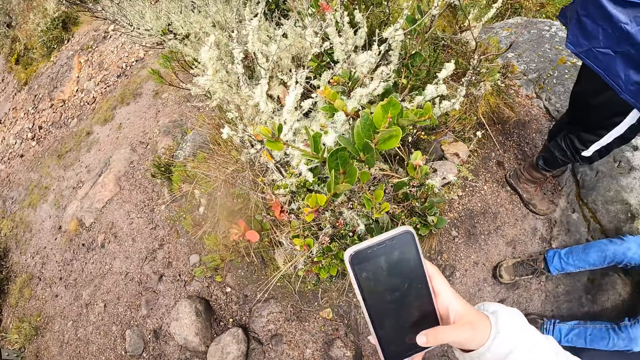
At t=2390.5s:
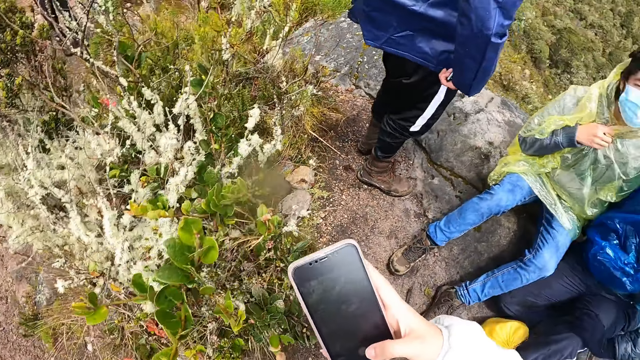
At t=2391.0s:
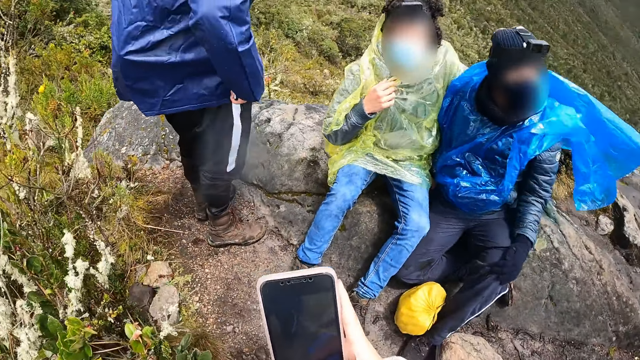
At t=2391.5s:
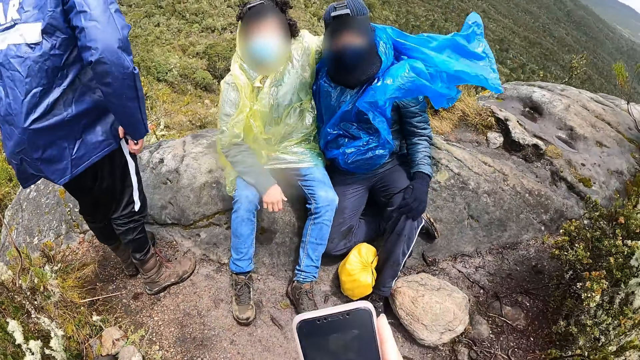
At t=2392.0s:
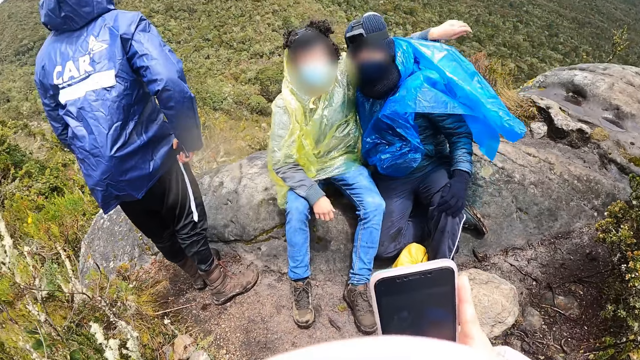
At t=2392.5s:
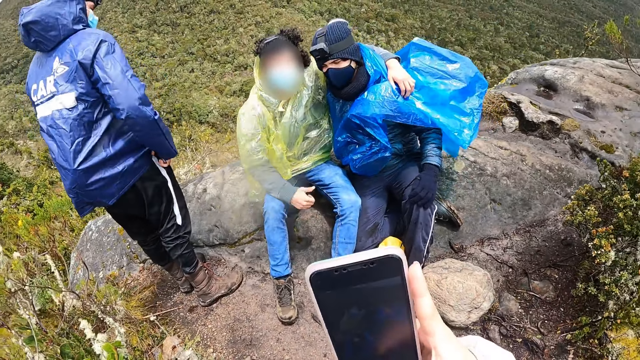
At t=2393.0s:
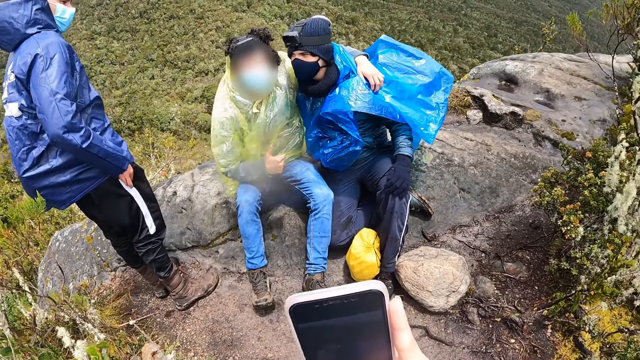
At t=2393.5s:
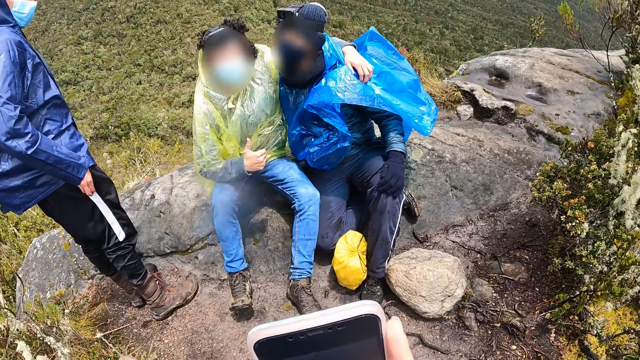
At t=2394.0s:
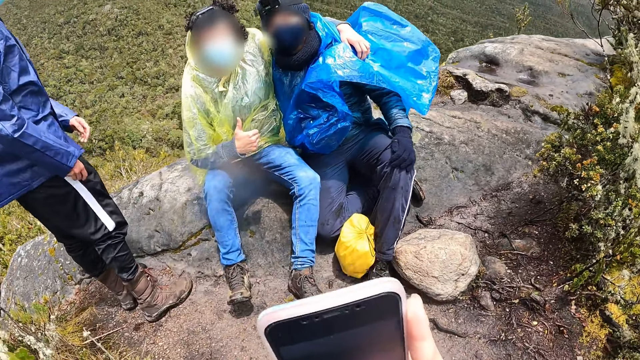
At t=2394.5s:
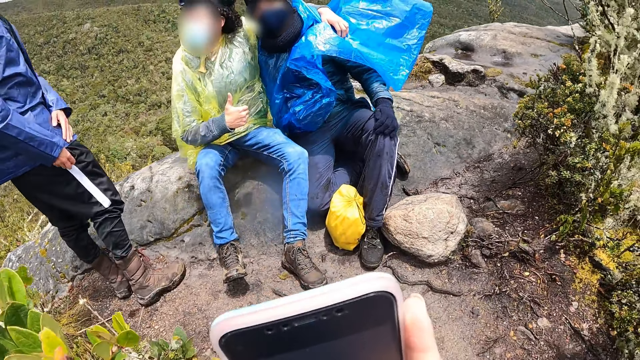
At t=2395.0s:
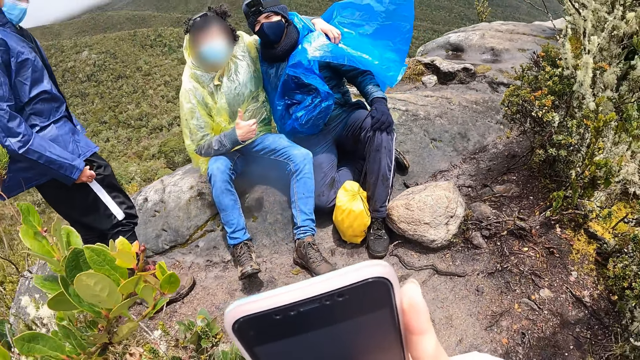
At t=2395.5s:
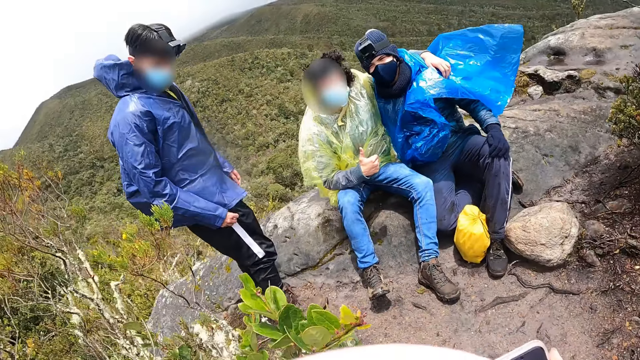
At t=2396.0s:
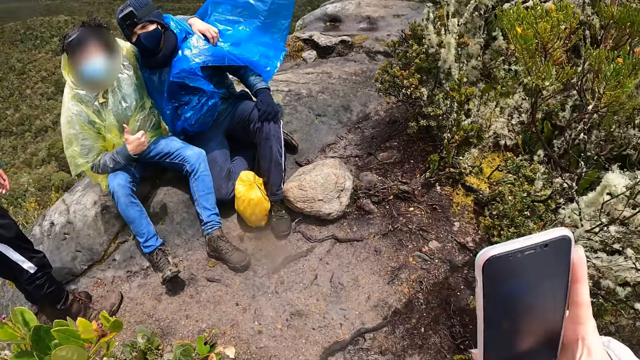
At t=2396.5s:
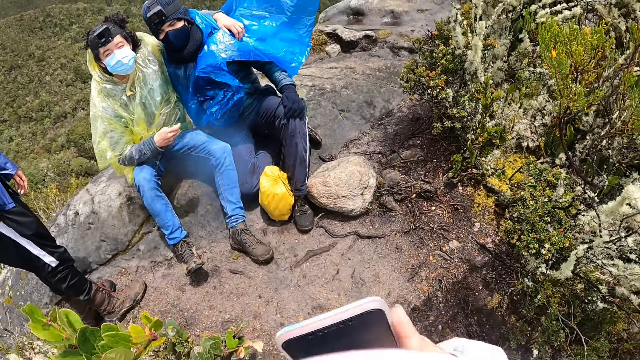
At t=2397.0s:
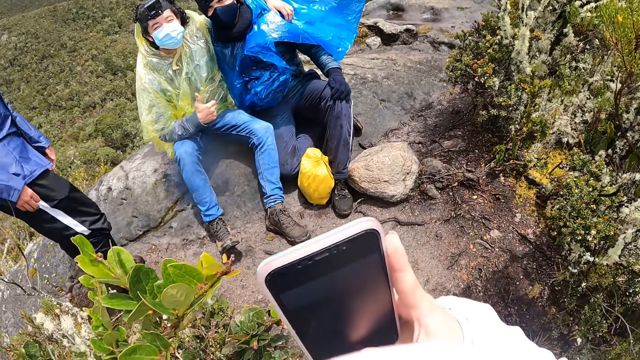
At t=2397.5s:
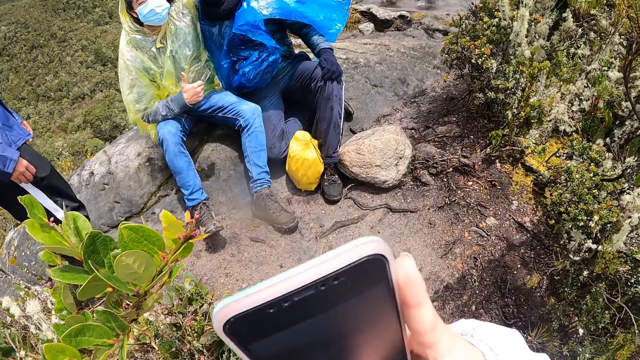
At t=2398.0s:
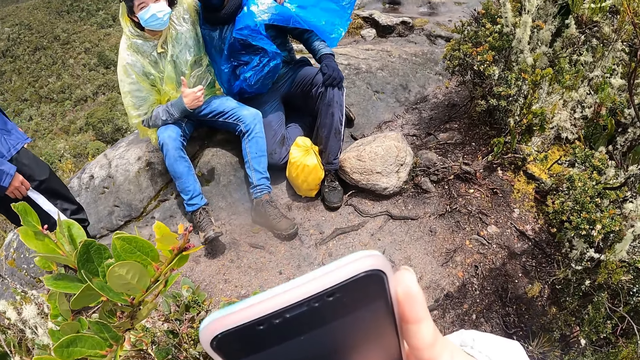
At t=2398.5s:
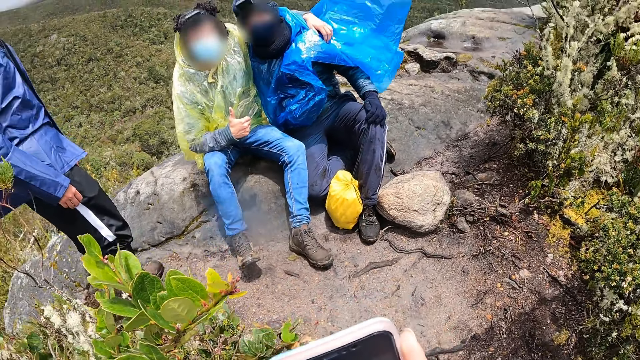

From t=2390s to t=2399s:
The camera wearer operates the phone with her right hand. She takes a picture of the woman and the man with the phone in her right hand.

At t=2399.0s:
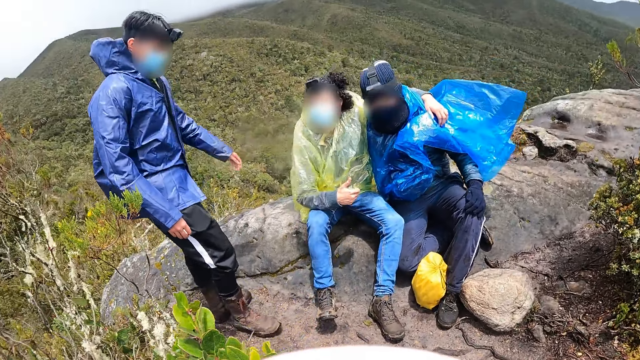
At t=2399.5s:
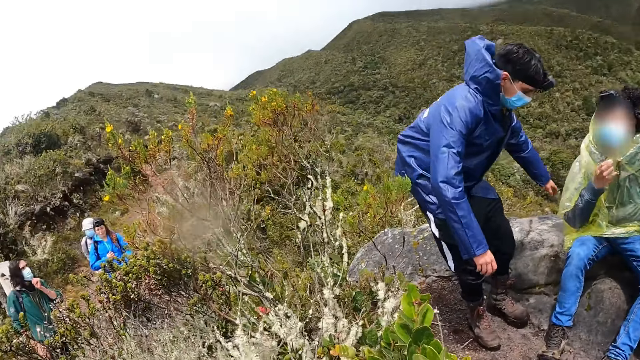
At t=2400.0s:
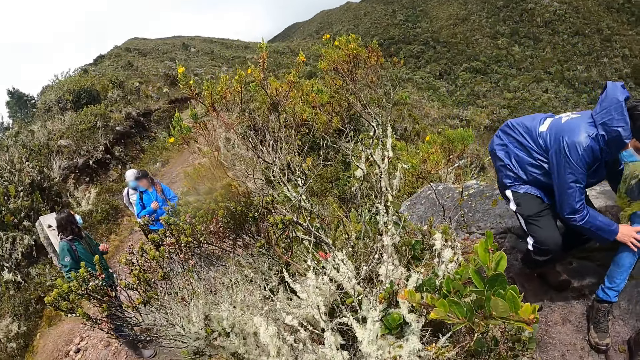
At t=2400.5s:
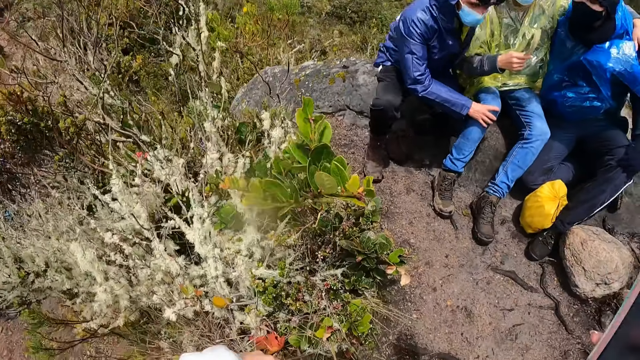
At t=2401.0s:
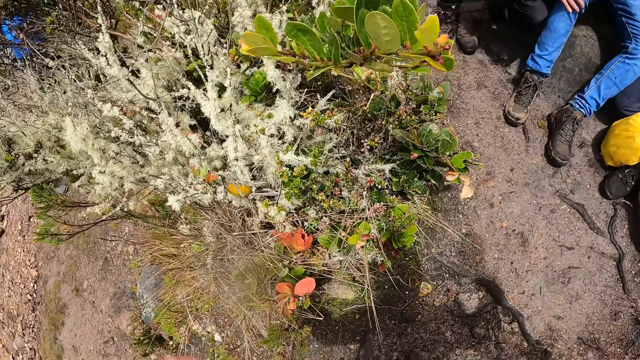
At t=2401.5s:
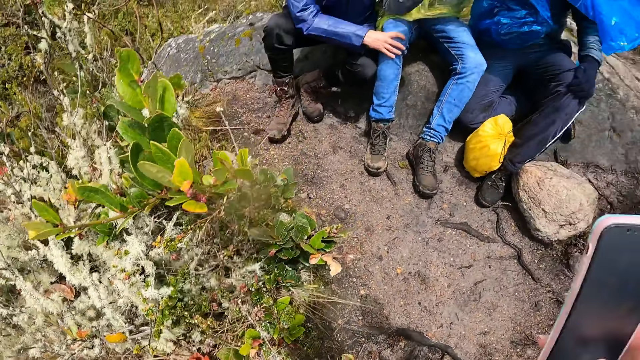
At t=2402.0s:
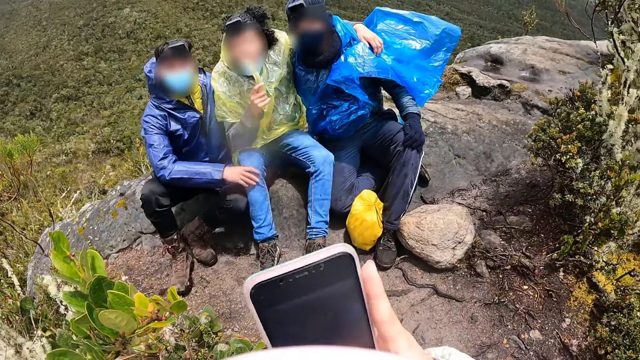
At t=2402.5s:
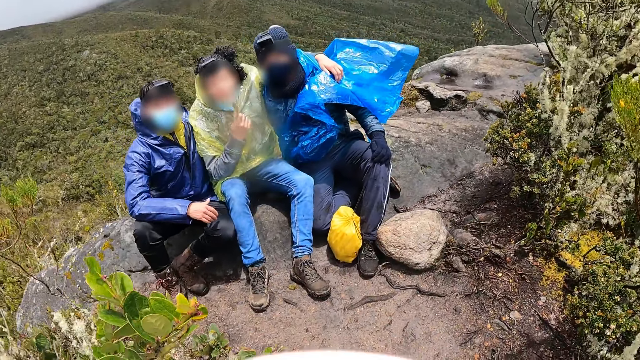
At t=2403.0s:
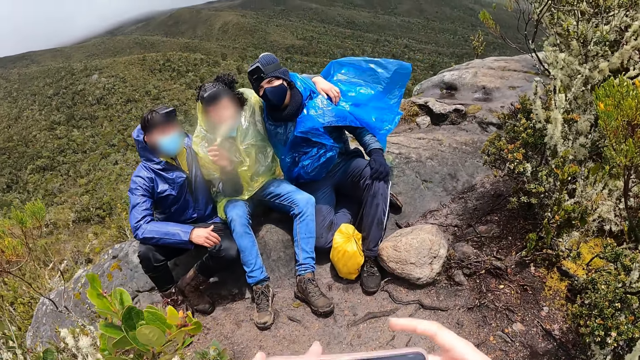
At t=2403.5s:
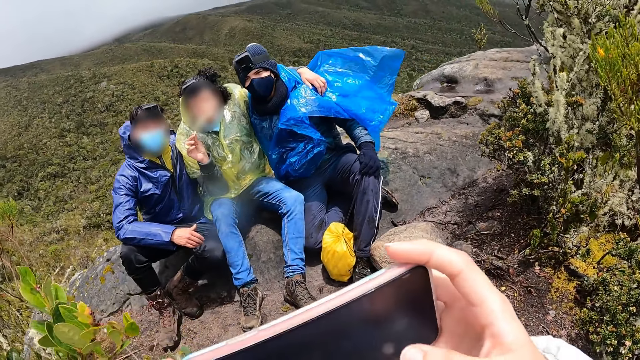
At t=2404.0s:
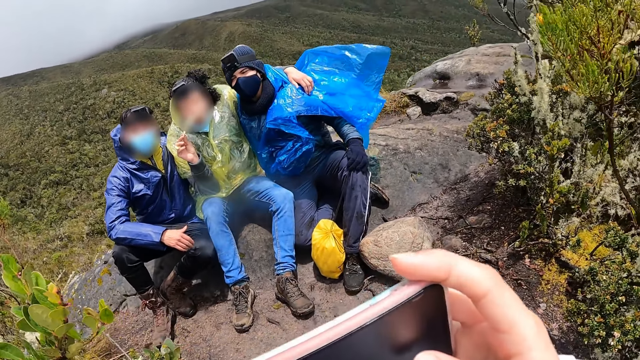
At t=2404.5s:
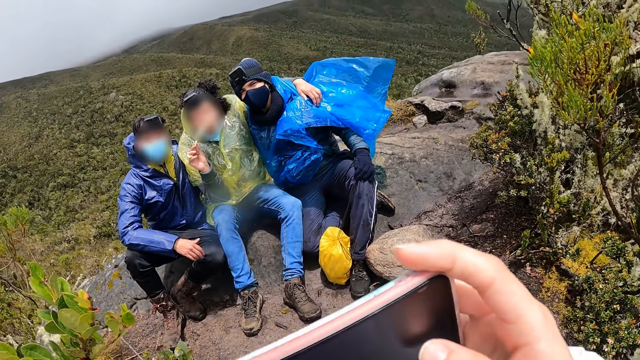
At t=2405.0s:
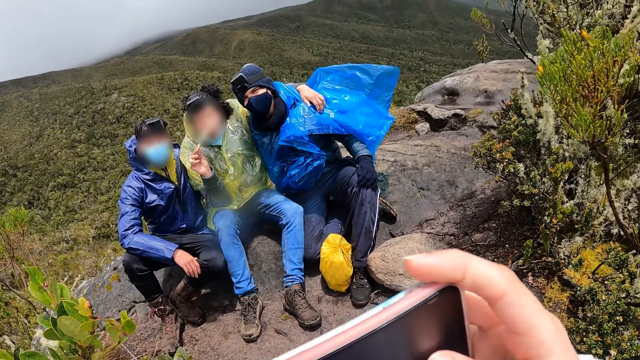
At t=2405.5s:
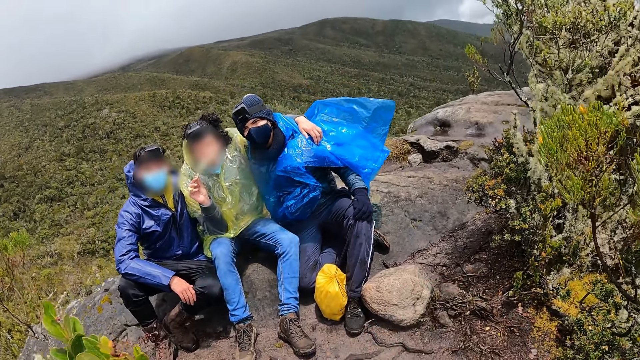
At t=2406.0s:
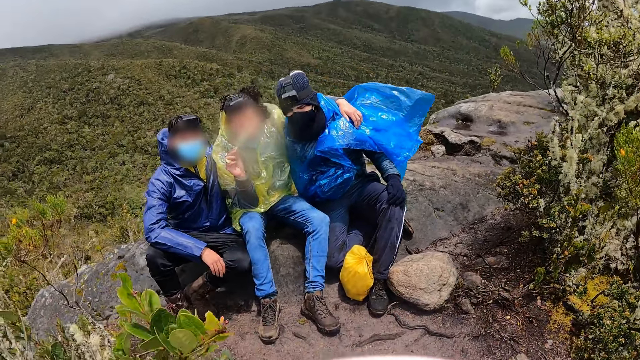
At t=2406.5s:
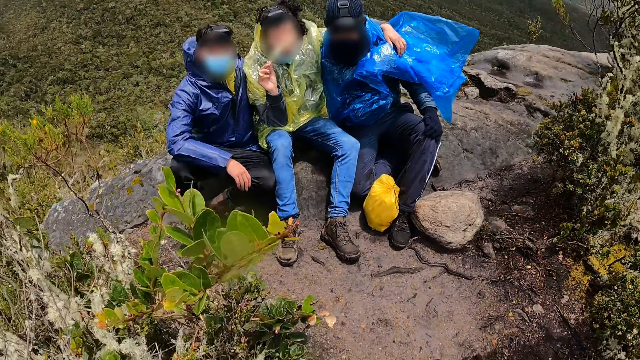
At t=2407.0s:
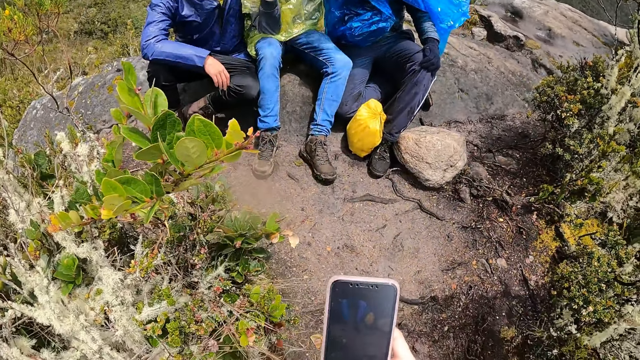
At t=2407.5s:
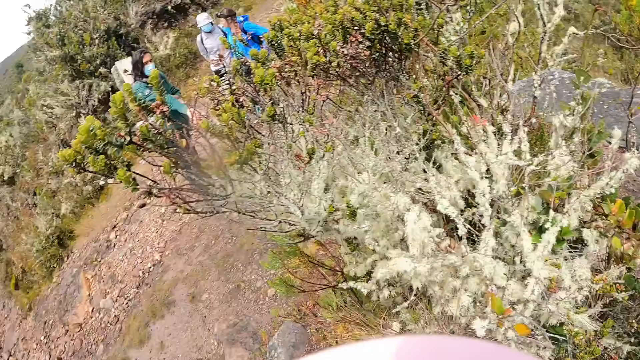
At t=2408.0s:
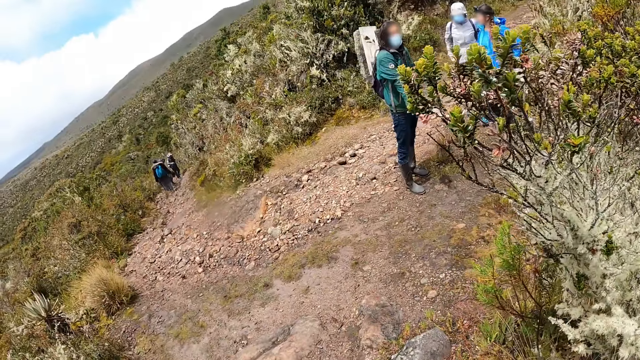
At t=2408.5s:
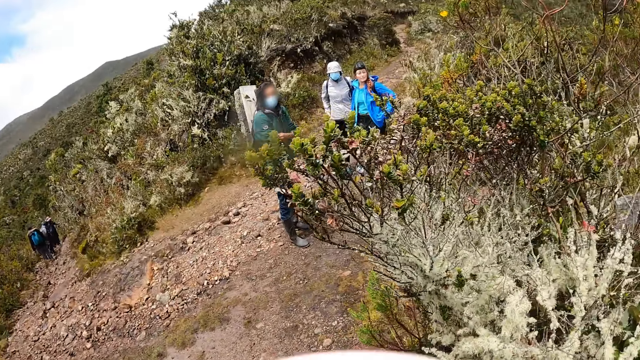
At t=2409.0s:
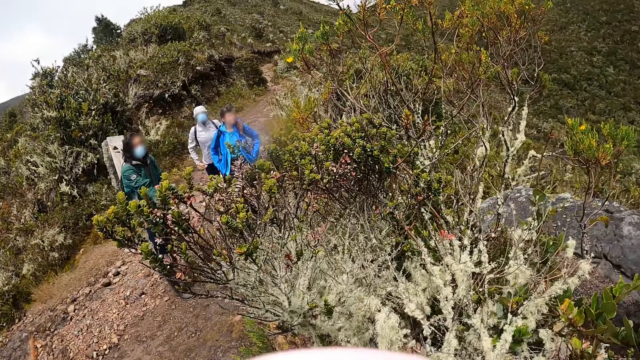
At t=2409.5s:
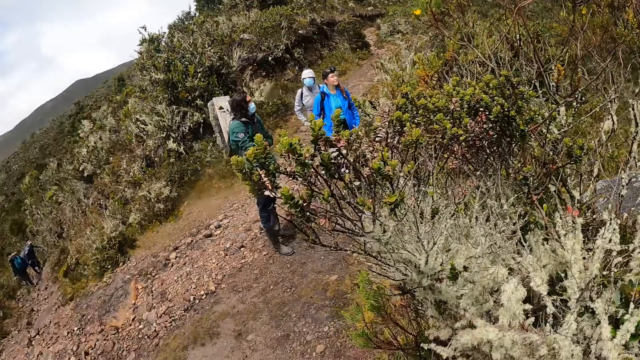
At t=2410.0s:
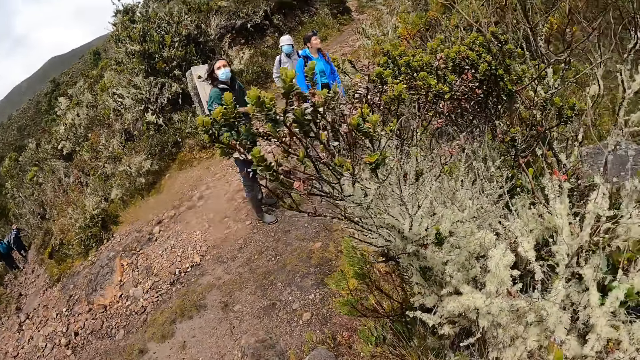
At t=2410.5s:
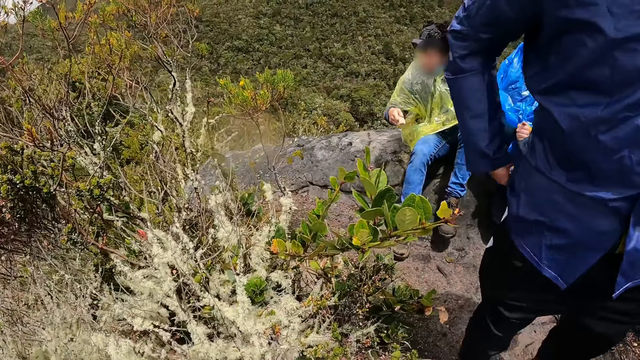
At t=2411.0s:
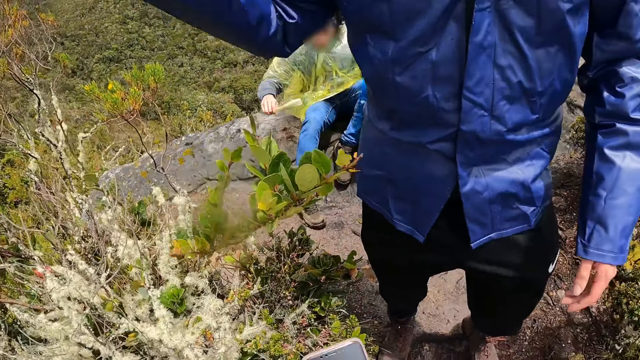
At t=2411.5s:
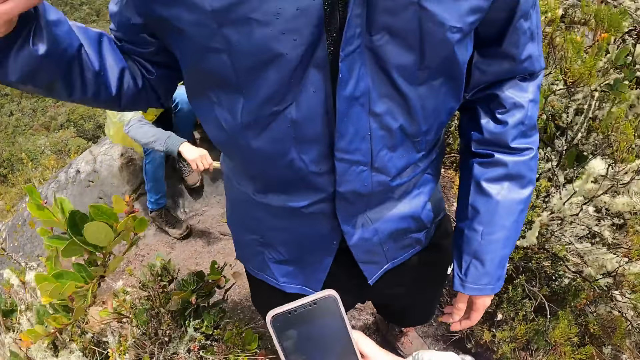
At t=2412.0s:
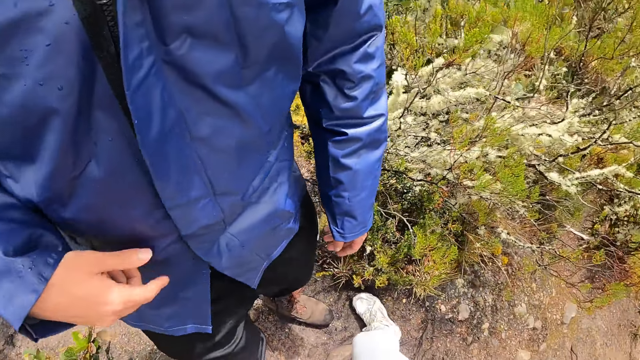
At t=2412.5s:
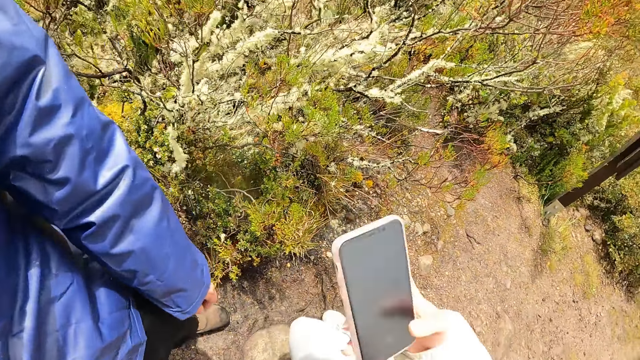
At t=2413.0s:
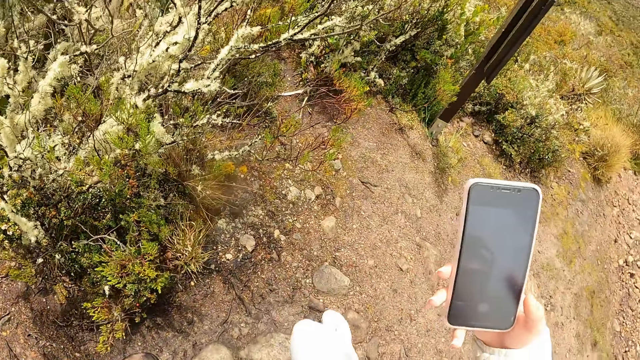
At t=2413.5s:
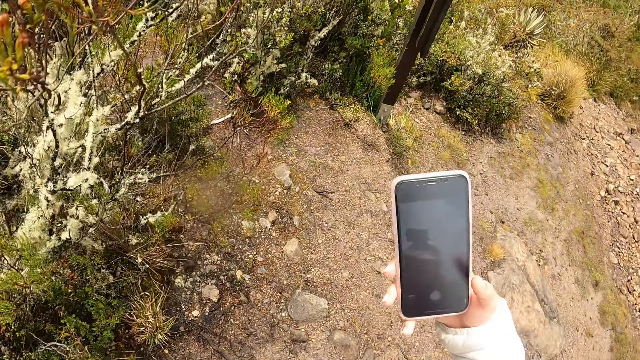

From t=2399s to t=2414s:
A woman, another woman, and a third woman interact on the other side of the mountain. A man sits on the rock. The camera wearer takes a picture of the man, a woman and another man with the phone in both hands. She looks around the bushes. A man and another man walk behind the camera wearer. The three women interact on the other side of the mountain. The man who sits on the rock interacts with the camera wearer. She operates the phone with her right hand.
